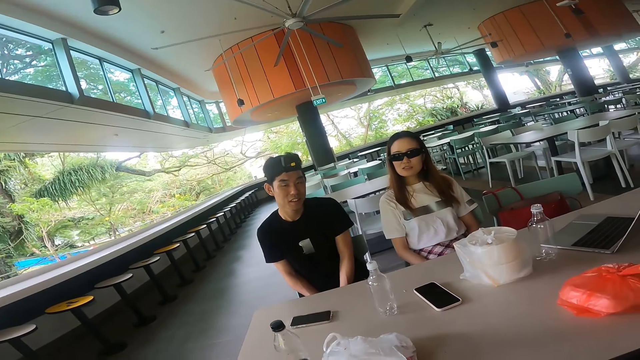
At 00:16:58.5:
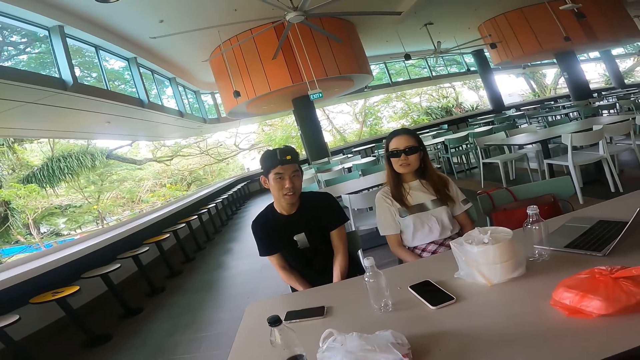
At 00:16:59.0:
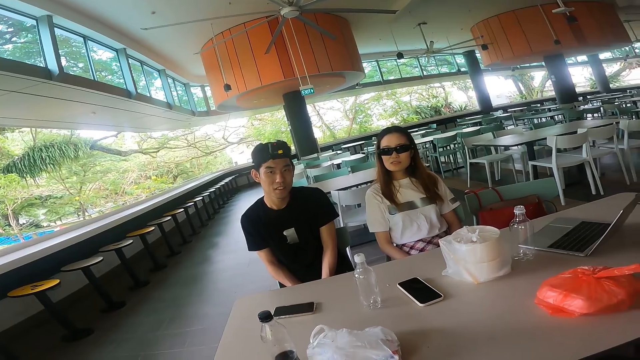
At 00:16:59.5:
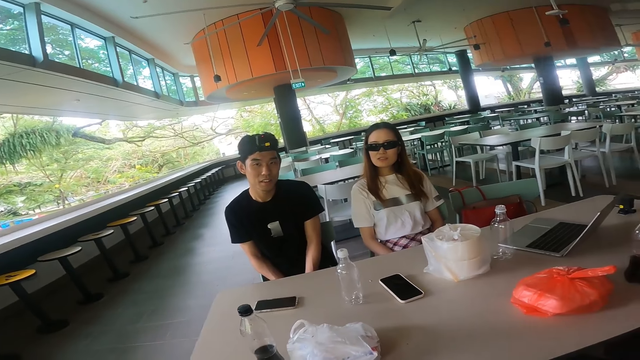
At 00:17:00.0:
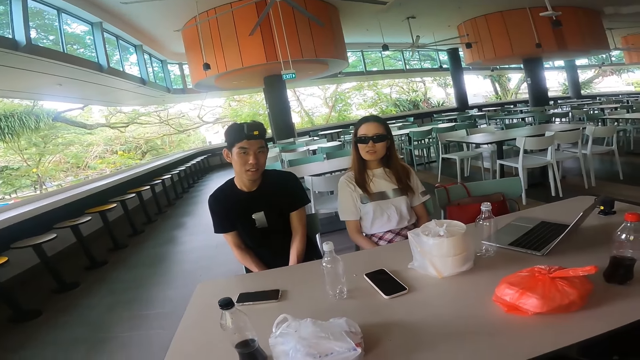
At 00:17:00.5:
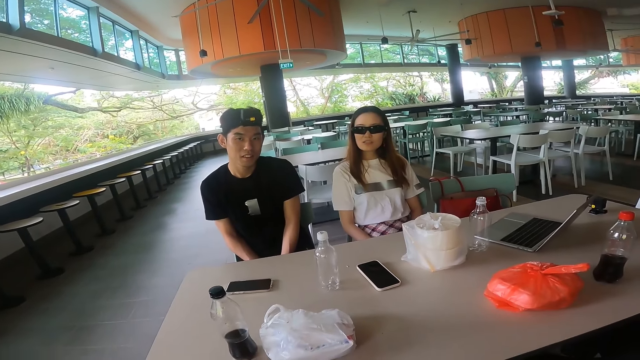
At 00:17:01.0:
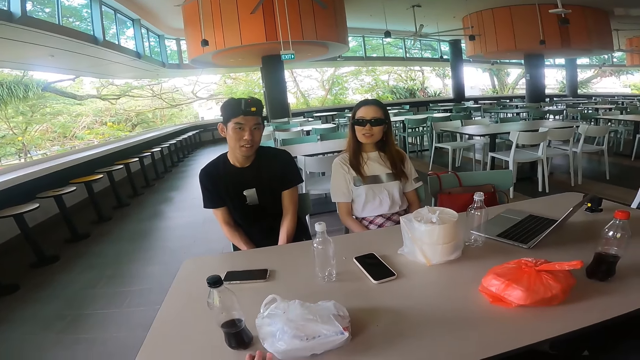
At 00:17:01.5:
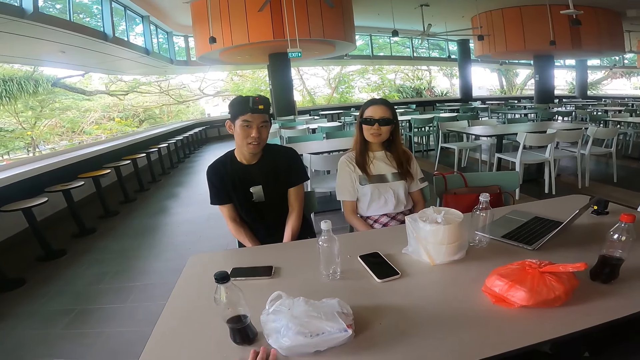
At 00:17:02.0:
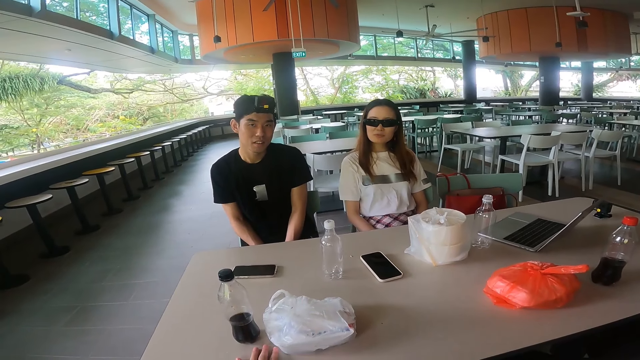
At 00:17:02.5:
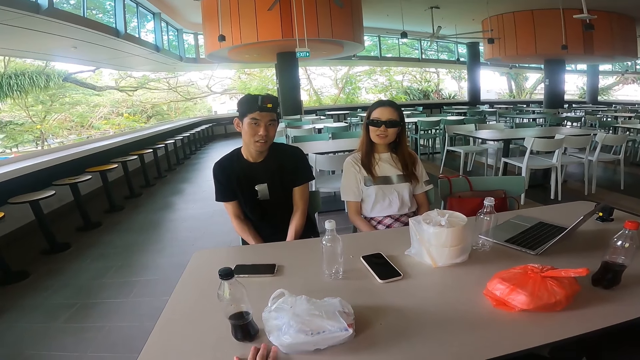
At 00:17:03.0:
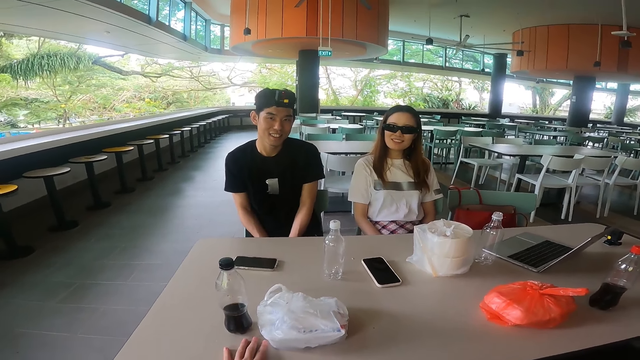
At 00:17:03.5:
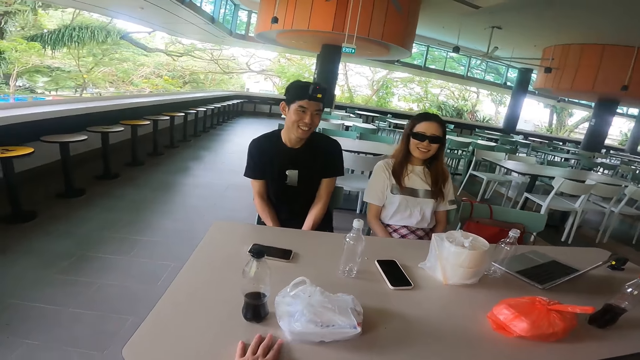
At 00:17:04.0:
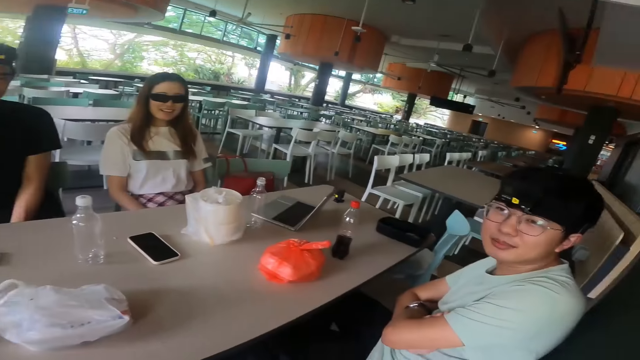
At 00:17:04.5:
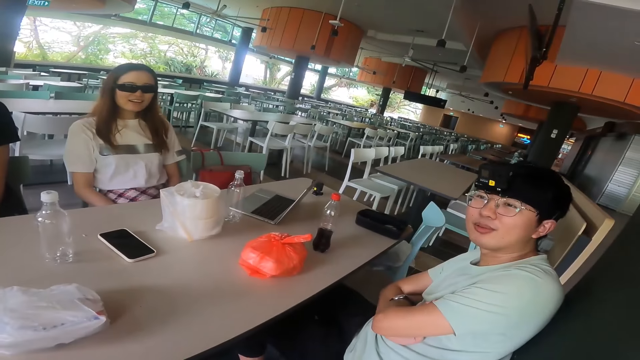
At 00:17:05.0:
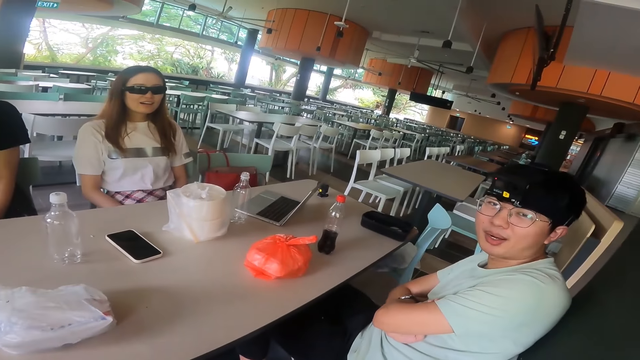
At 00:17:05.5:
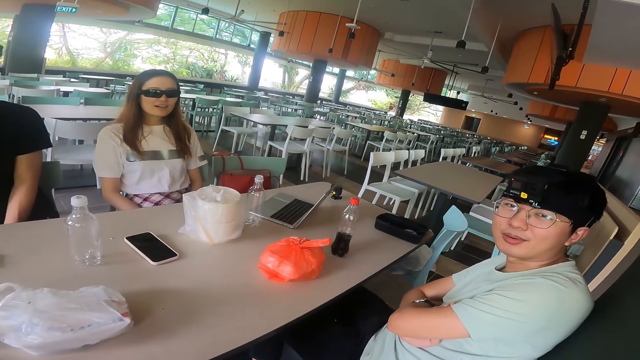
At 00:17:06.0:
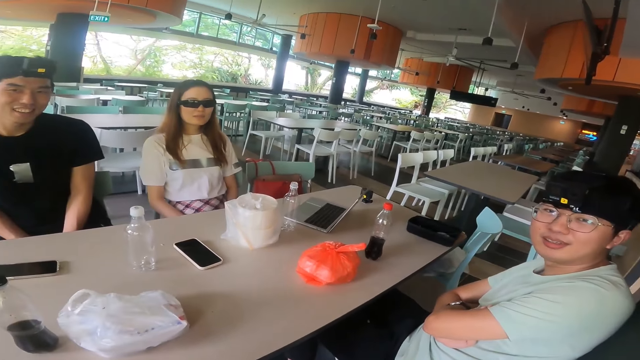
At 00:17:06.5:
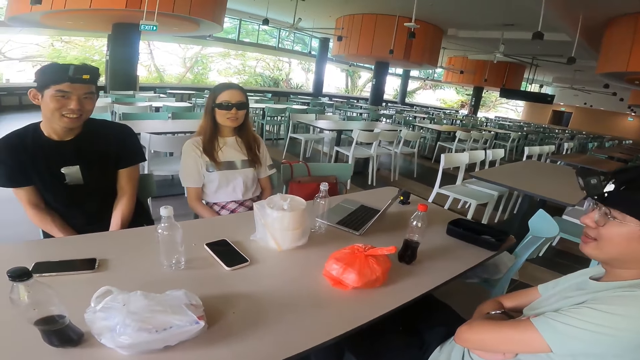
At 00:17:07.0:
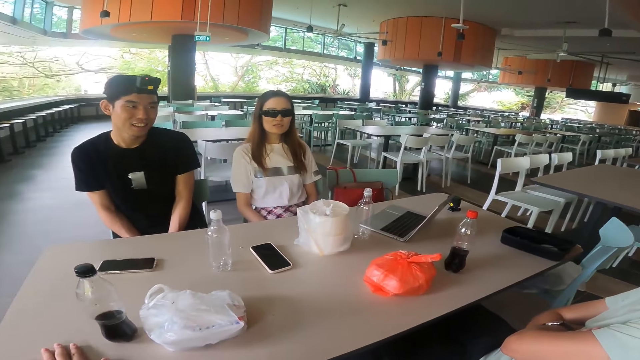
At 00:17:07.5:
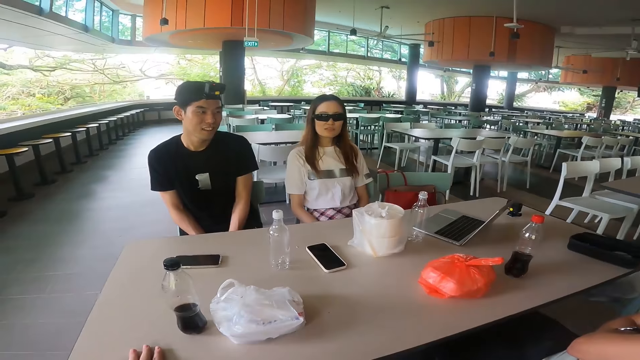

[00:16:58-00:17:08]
A person talks while looking at the camera wearer.

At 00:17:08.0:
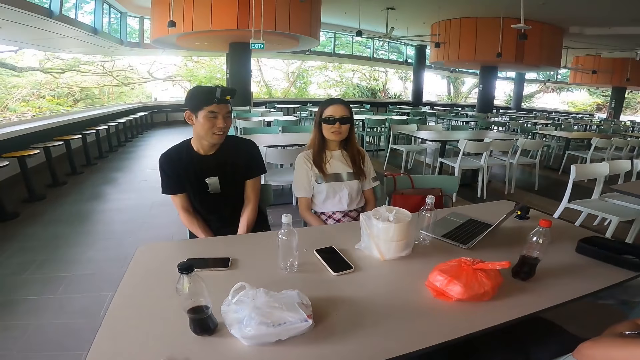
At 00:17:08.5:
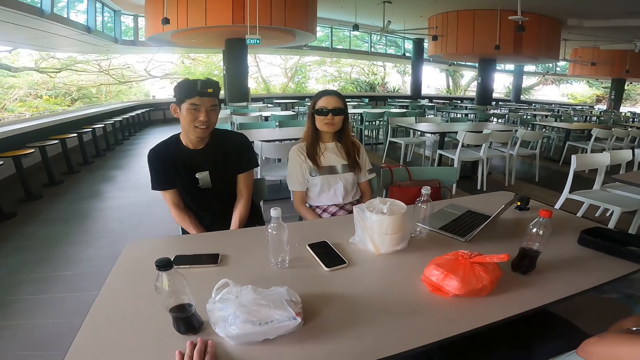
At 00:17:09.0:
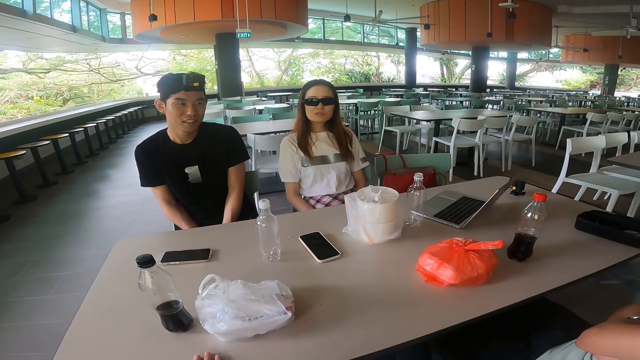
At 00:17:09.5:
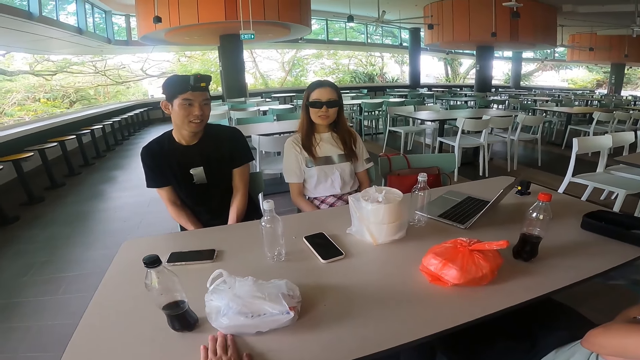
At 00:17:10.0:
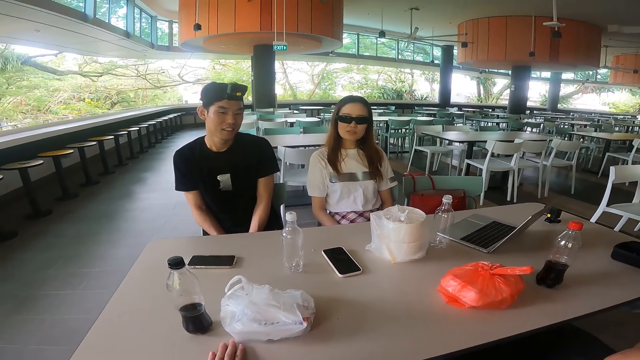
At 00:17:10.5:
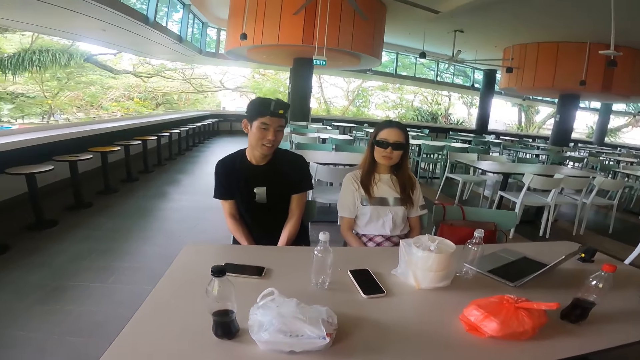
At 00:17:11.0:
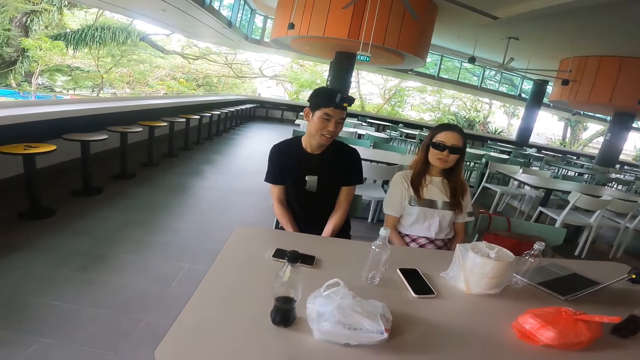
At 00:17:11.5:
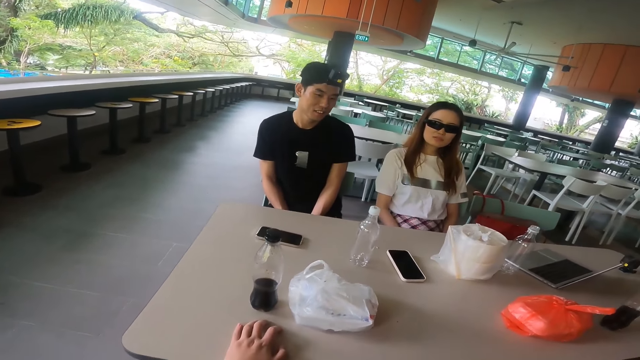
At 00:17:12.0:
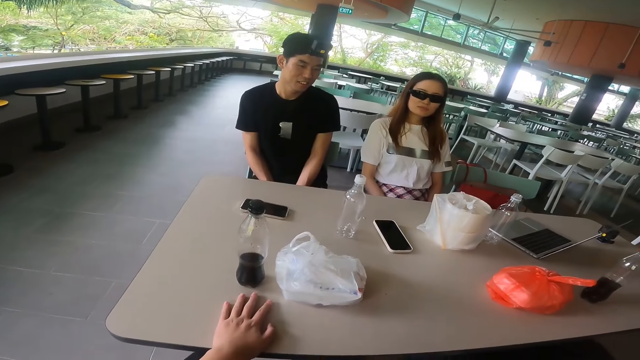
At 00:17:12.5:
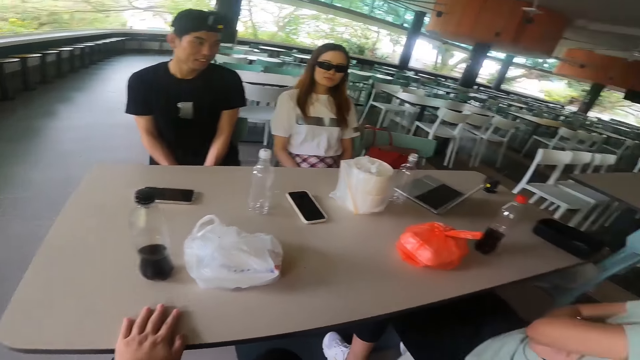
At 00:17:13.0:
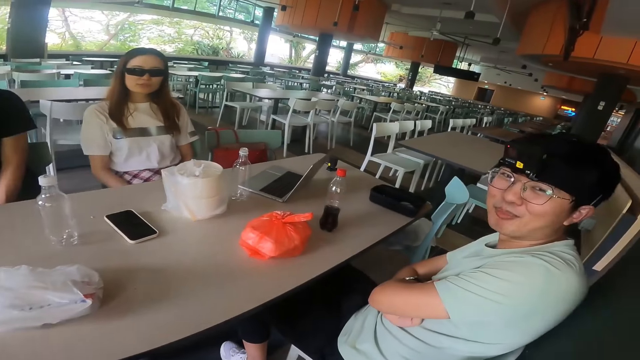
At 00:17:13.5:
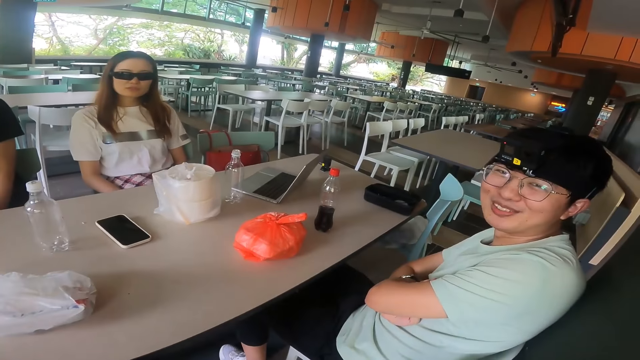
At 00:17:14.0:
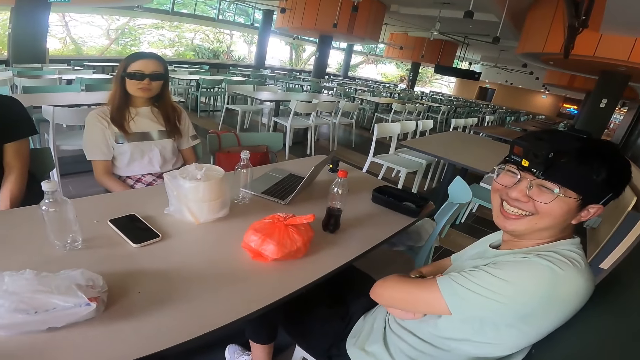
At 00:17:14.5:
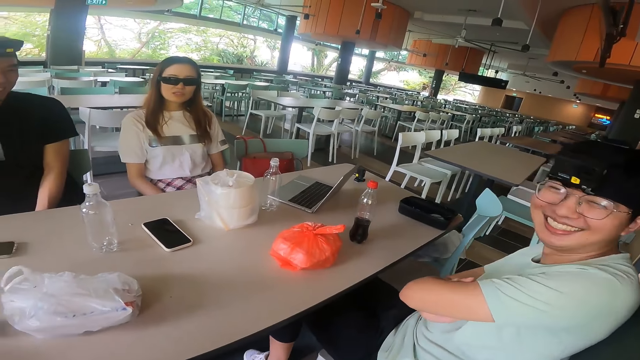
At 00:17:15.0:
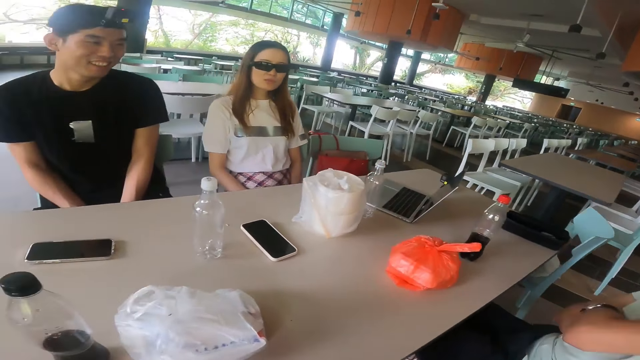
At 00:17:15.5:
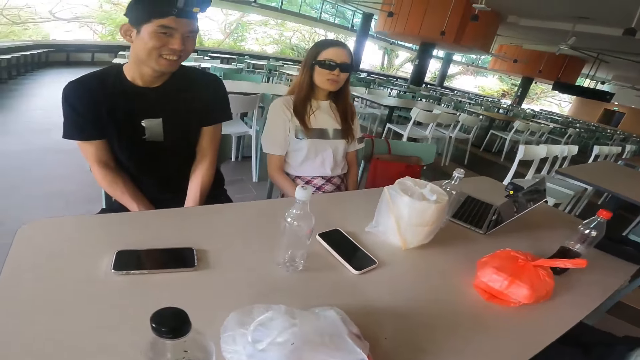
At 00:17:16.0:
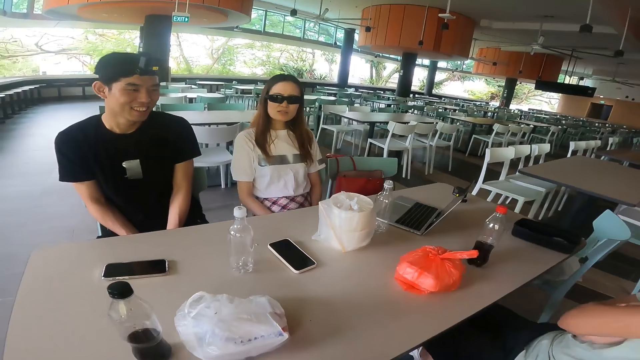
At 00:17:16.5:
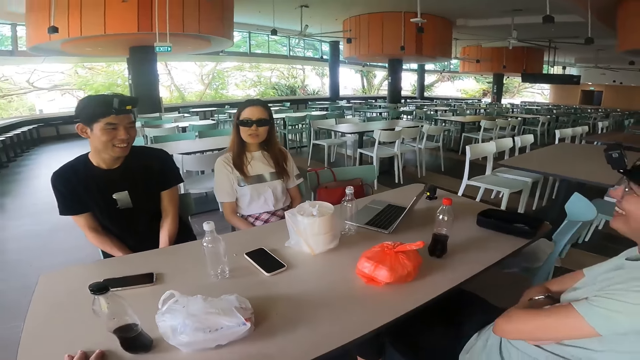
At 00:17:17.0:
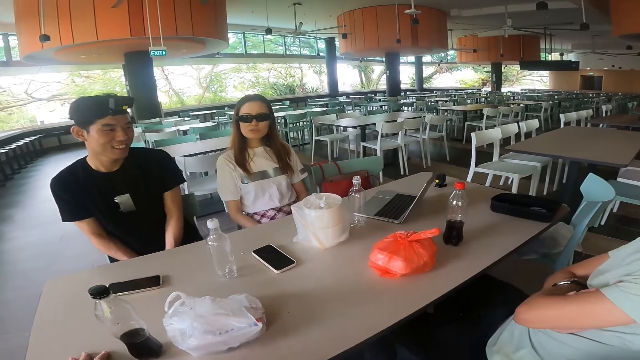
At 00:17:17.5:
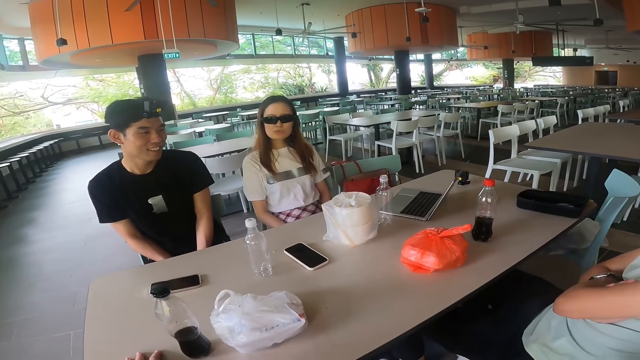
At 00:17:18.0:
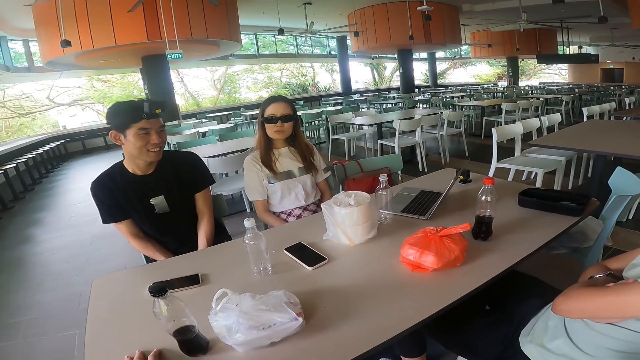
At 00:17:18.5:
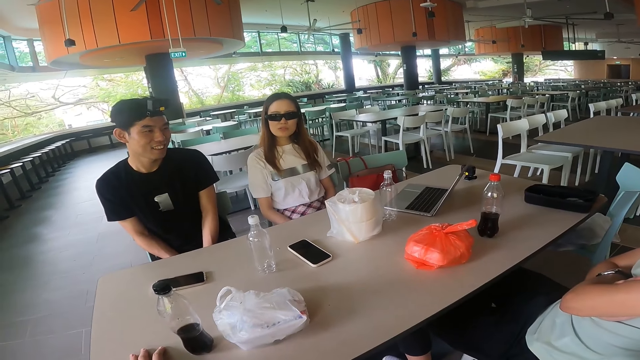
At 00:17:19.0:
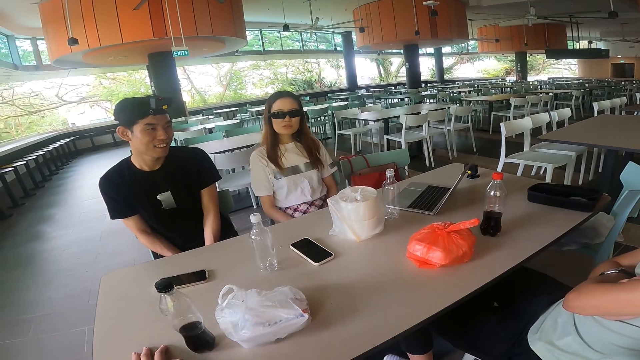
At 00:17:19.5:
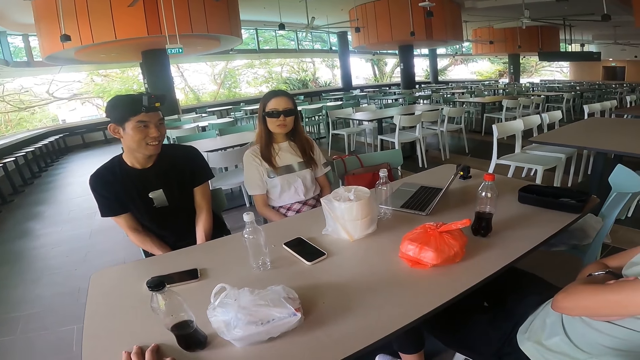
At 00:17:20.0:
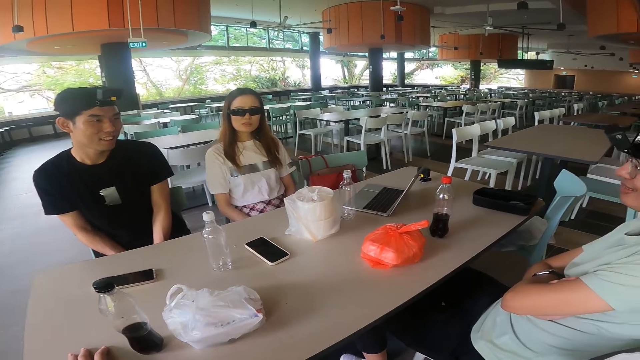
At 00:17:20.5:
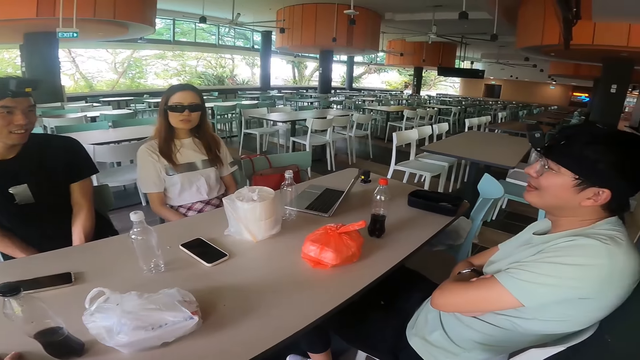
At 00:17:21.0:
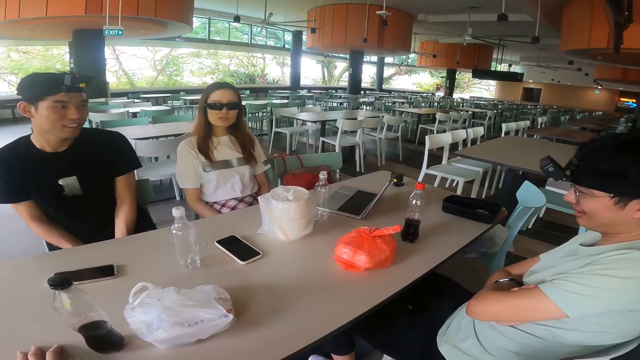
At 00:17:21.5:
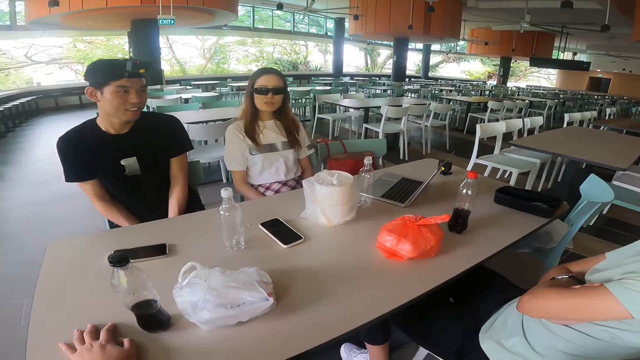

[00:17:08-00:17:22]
The camera wearer pushes the serviette packet on the table. They adjust a hand on the table, touch the table, and talk at each other.
